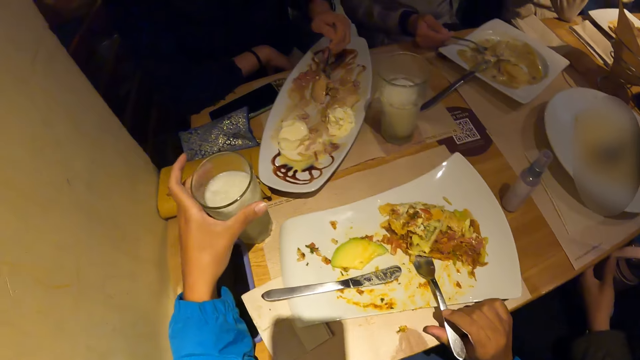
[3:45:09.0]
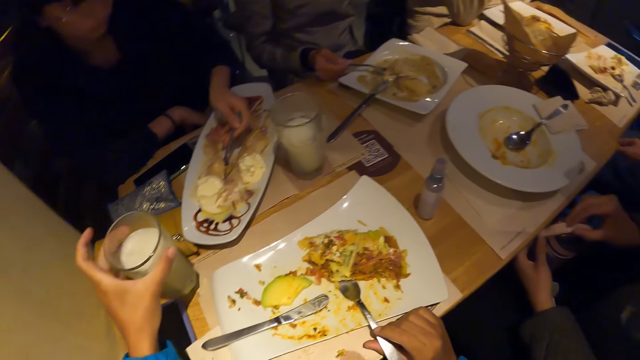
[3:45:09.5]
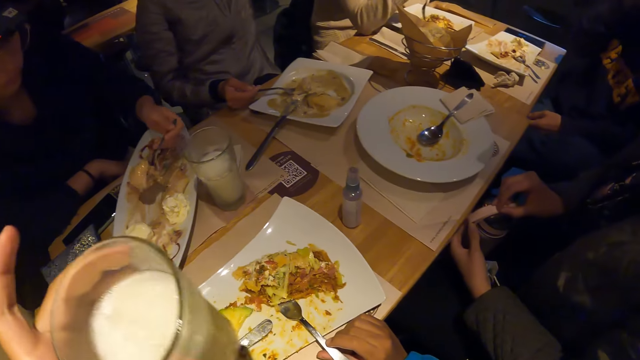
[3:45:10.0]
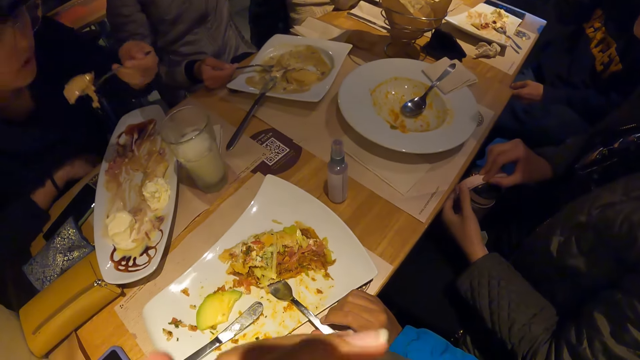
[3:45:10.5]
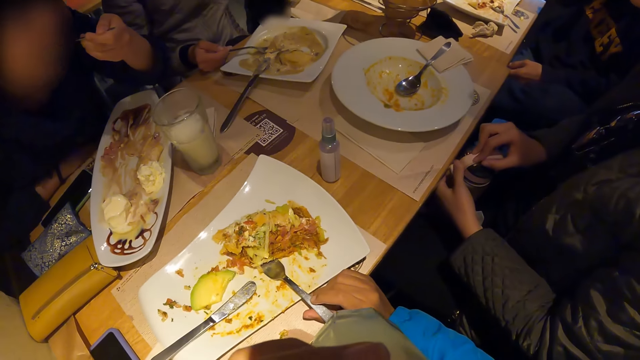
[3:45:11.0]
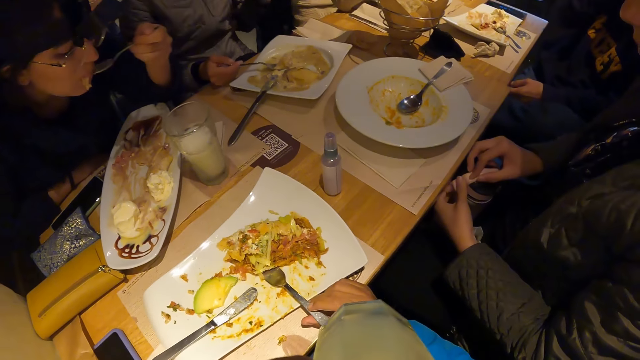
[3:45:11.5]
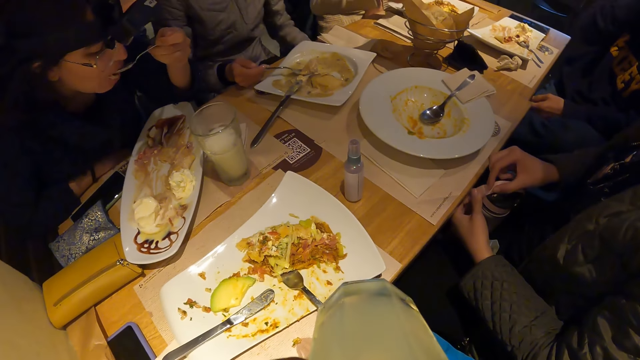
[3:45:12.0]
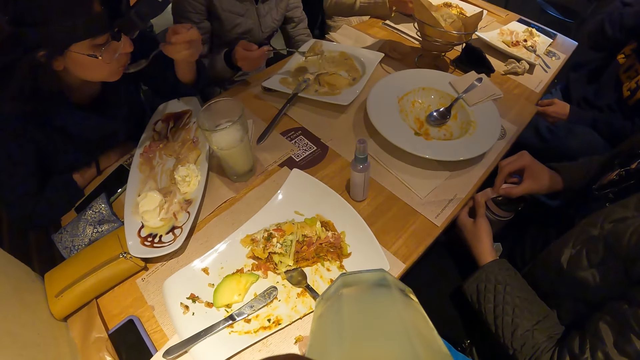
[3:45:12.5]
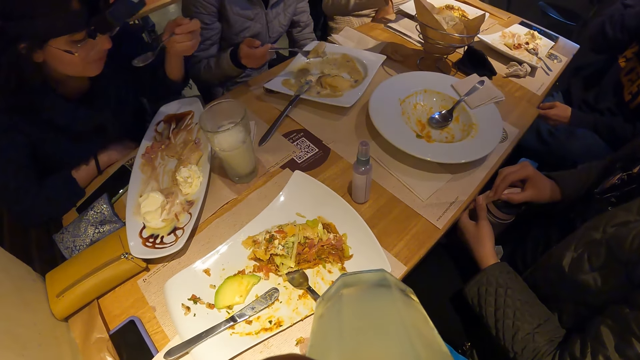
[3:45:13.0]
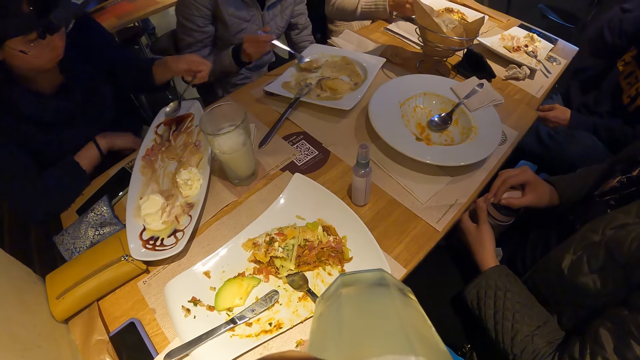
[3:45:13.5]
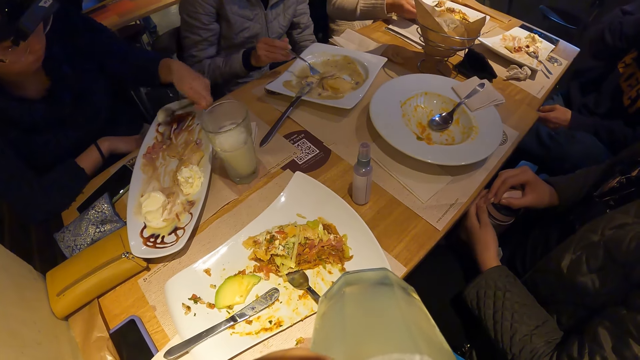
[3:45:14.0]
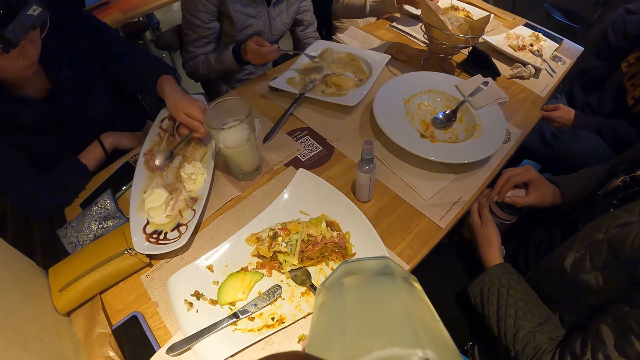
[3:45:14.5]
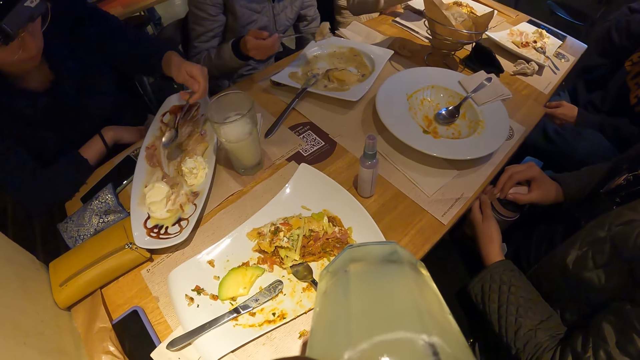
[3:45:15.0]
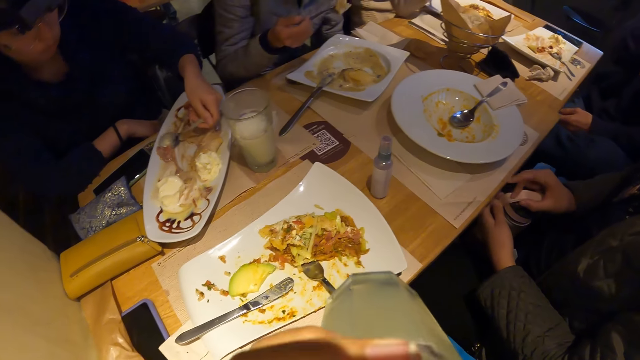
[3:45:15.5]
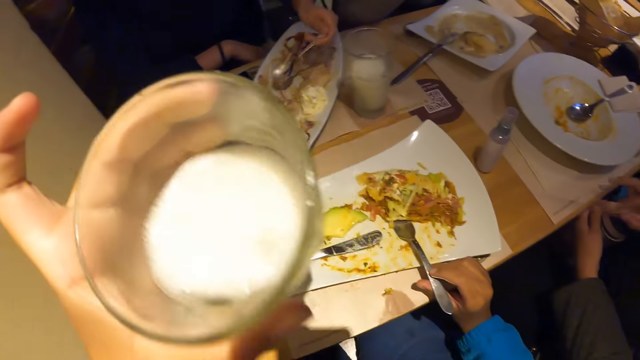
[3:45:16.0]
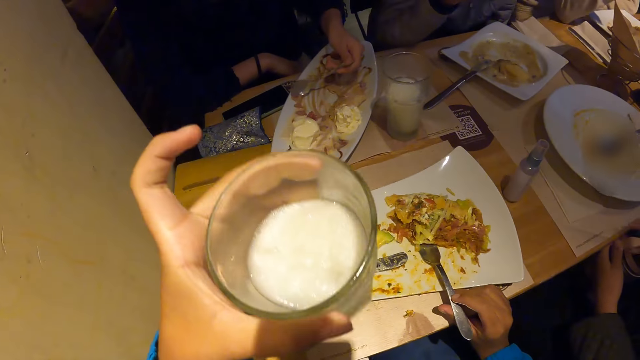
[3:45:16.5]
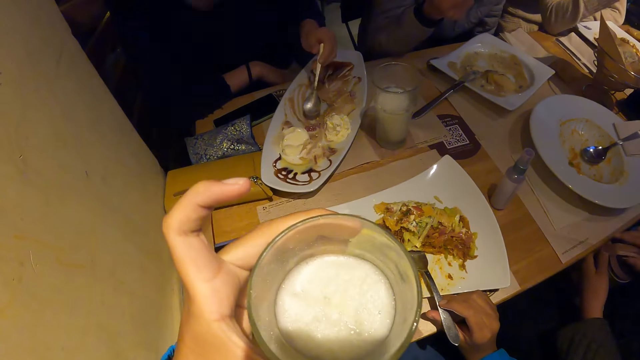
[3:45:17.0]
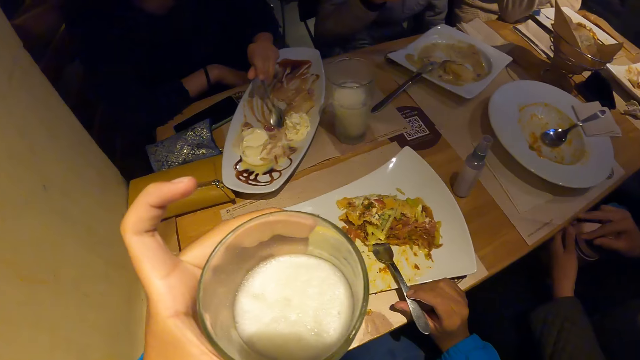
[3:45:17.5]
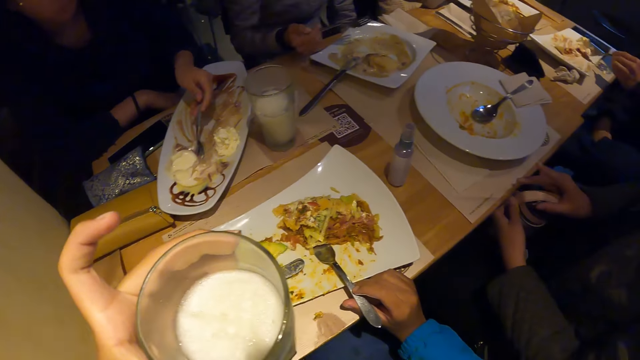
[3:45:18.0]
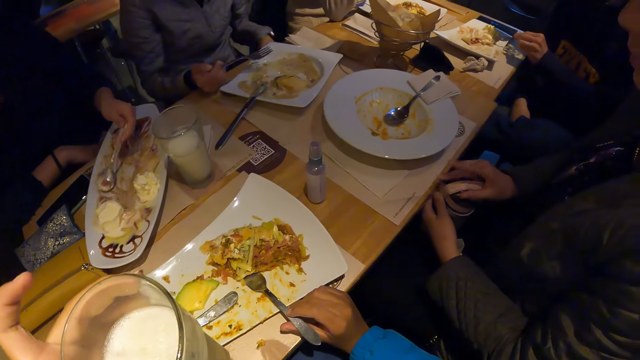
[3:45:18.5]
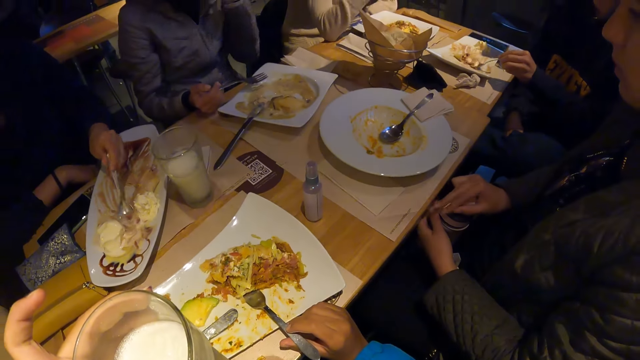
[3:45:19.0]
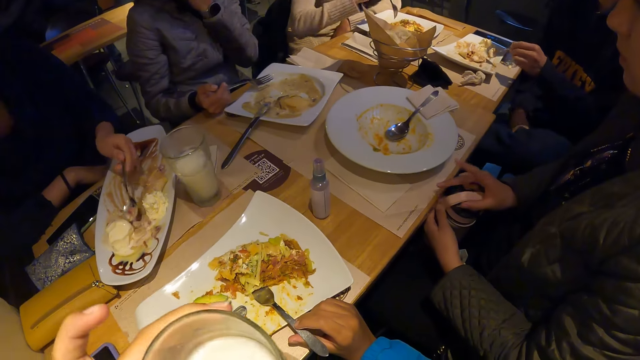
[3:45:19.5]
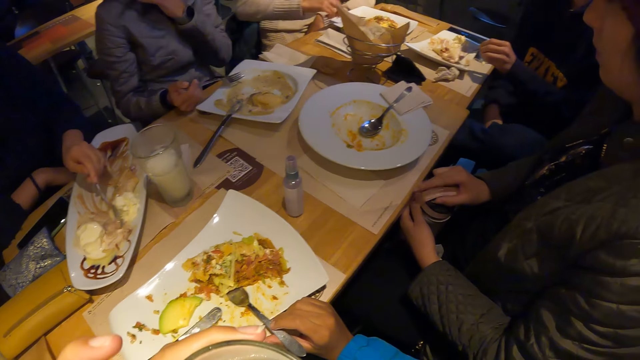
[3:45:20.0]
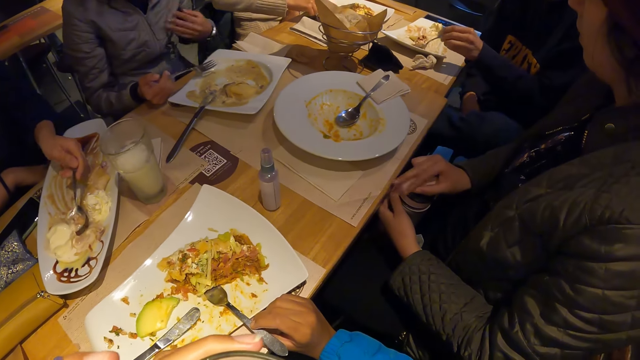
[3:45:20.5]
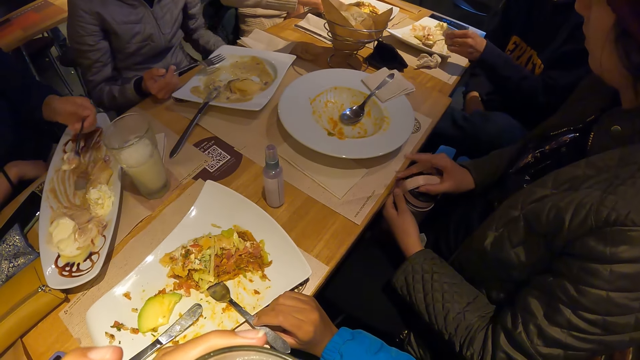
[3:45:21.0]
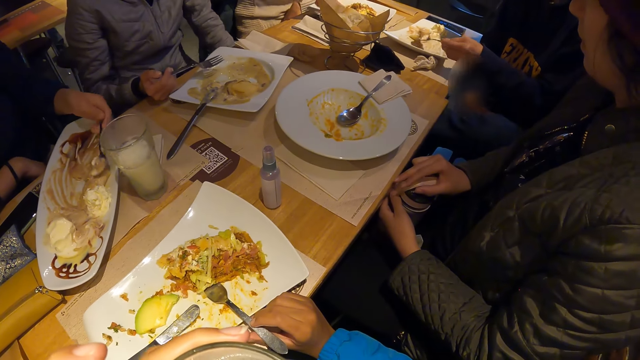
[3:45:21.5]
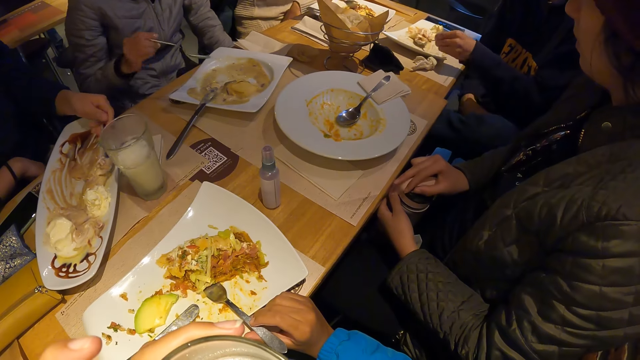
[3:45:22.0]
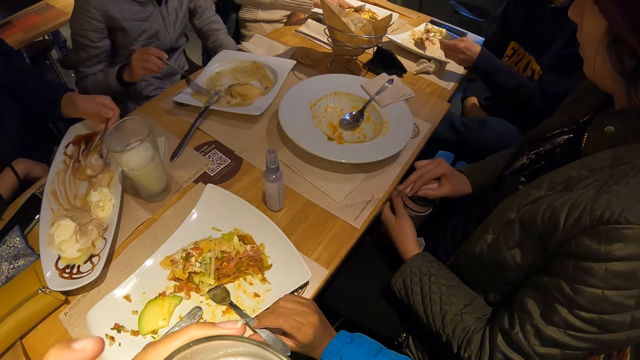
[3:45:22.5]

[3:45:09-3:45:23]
The camera wearer picks up the cup of milk or glass on the table with his left hand. He drinks the cup of milk on the table with his left hand. A woman eats waffles from the plate of waffle on the table with the spoon in her right hand. Another woman plays with a flask on her thigh with both hands. The first woman eats a meal from a plate with a fork in her right hand. The camera wearer removes the glass from the mouth. He shakes the glass. A man scoops food.

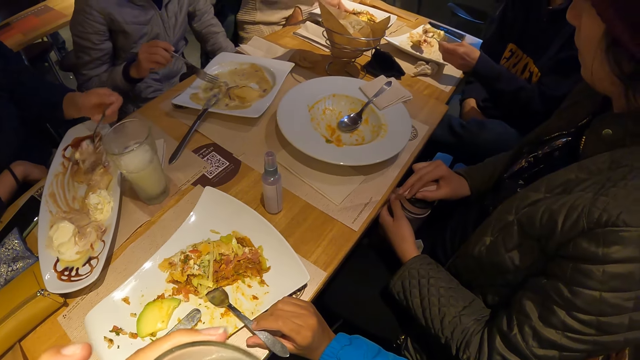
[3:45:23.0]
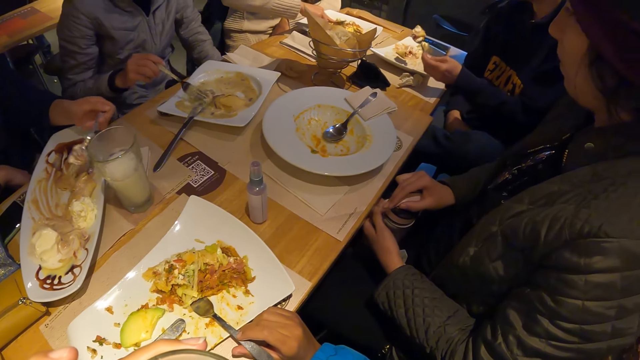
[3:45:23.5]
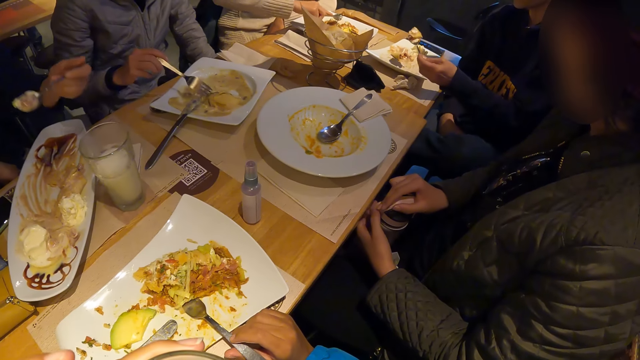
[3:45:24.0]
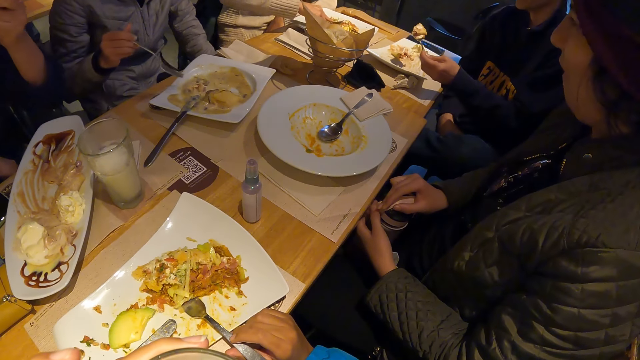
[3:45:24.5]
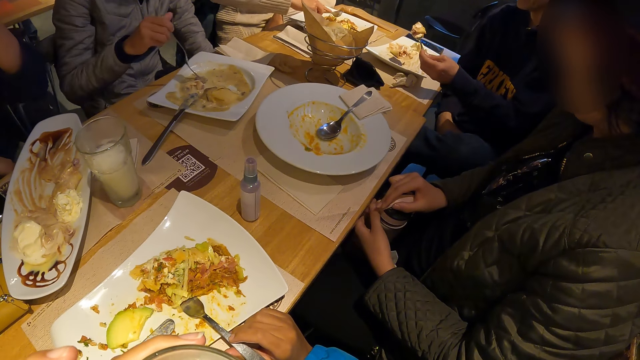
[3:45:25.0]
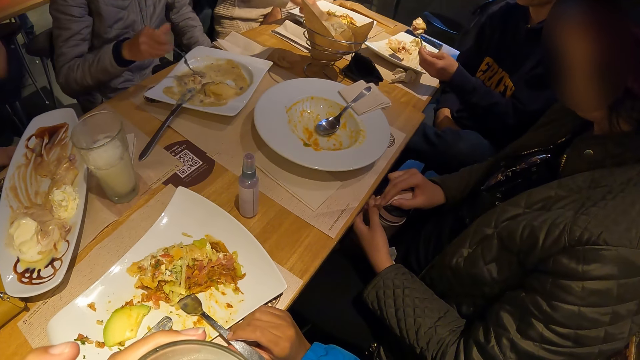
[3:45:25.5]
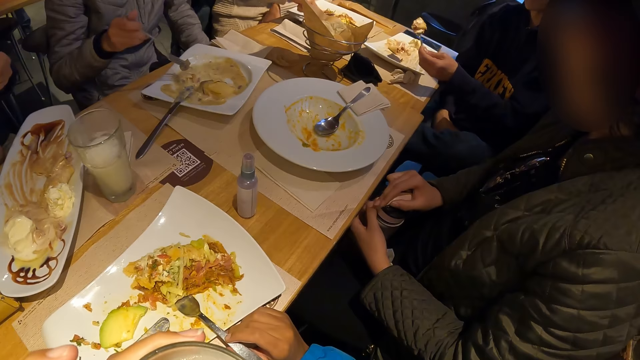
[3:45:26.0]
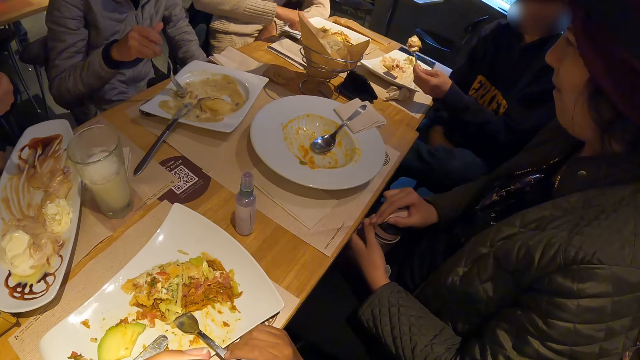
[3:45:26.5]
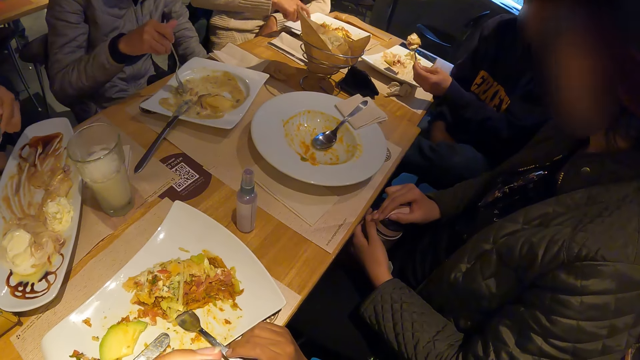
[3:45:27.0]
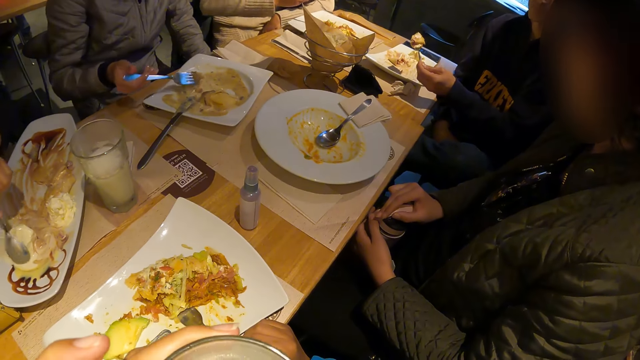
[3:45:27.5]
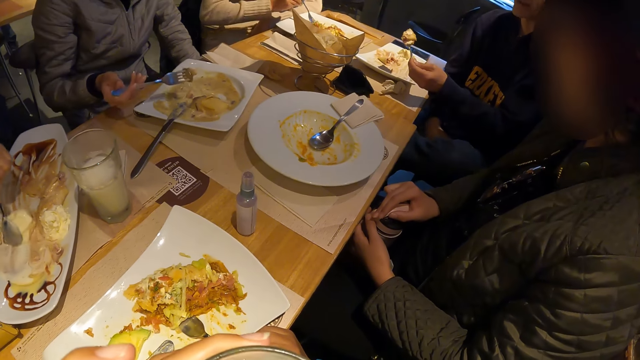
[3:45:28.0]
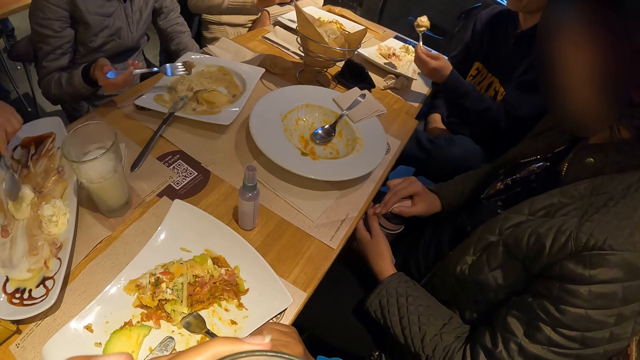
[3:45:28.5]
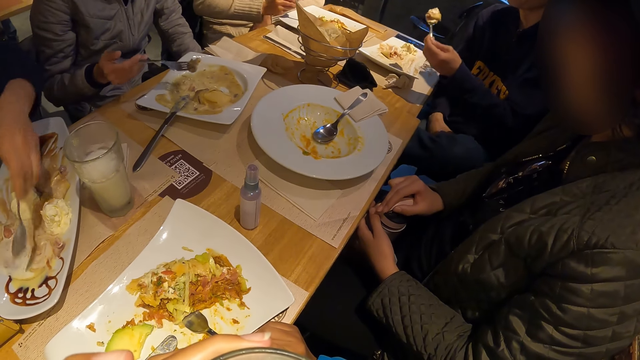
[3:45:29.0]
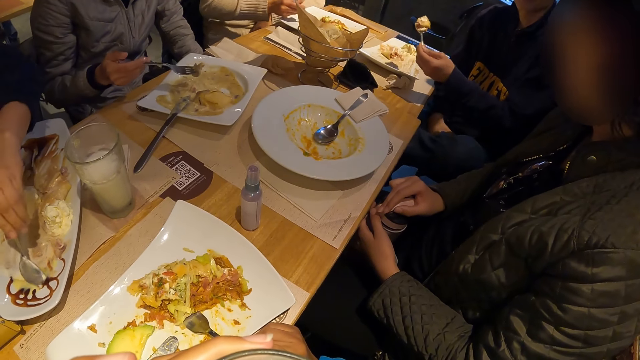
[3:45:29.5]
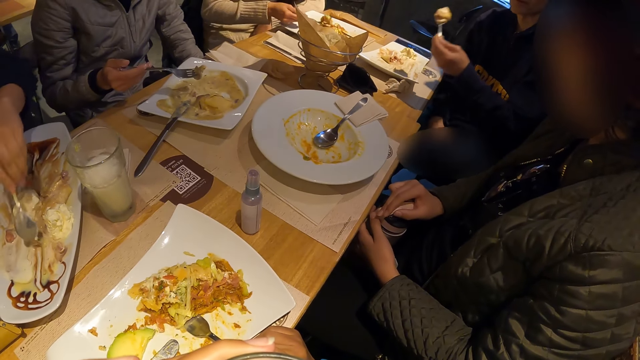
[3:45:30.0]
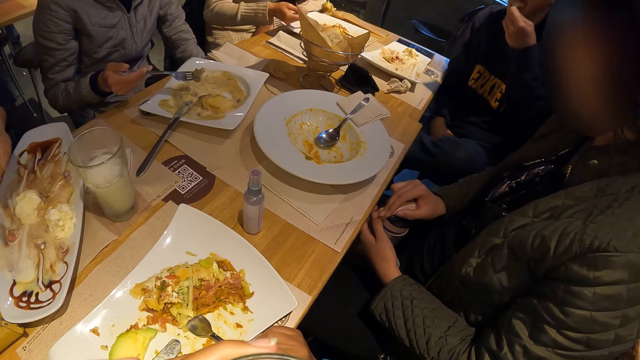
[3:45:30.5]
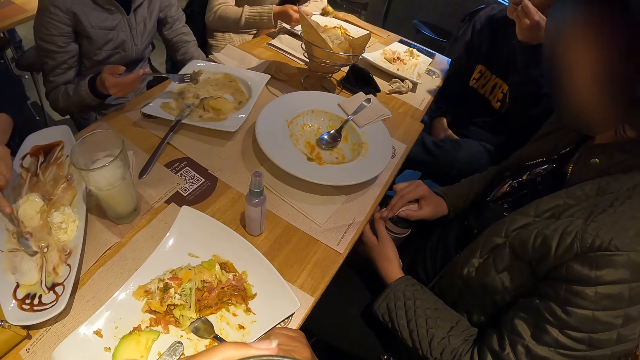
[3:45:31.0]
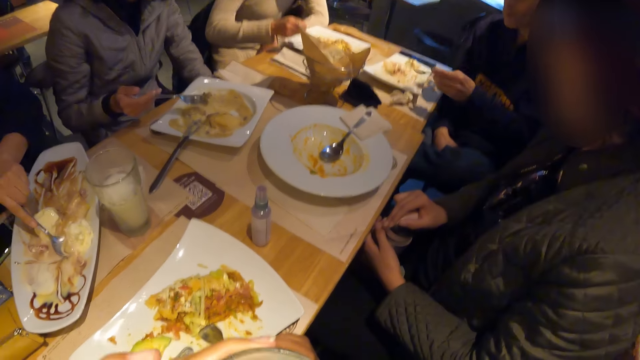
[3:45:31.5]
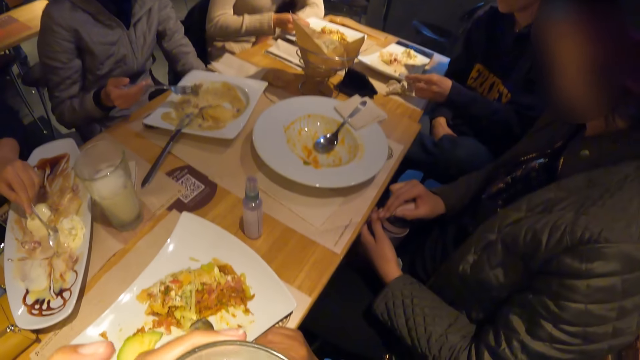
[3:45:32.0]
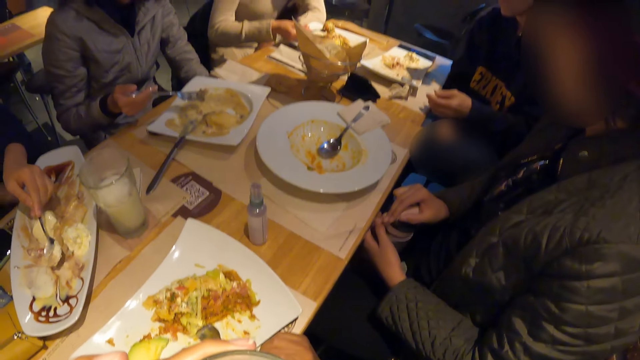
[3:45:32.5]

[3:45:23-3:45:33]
A man eats something. The man scoops food. The man eats a meal from a plate with a spoon in his right hand.
